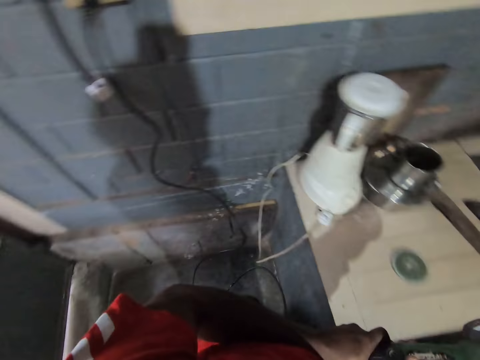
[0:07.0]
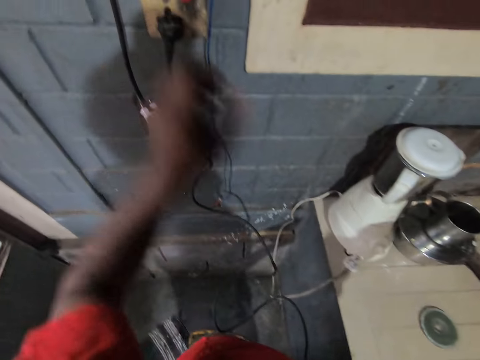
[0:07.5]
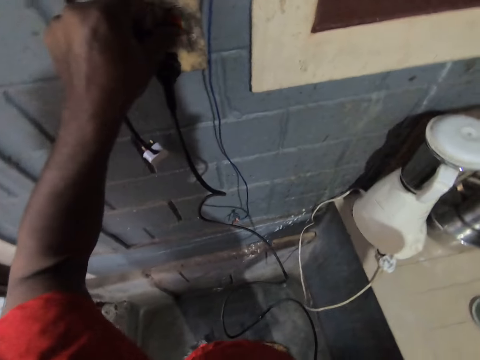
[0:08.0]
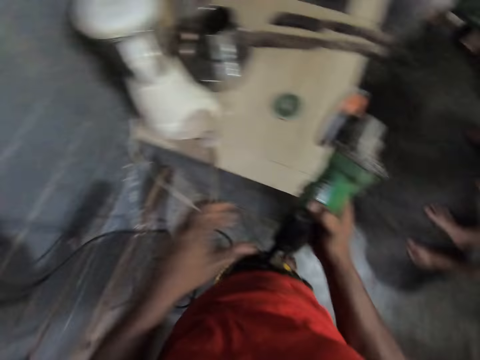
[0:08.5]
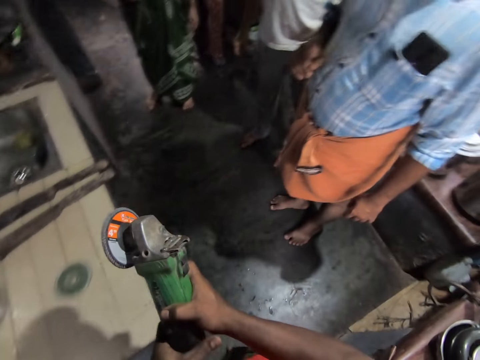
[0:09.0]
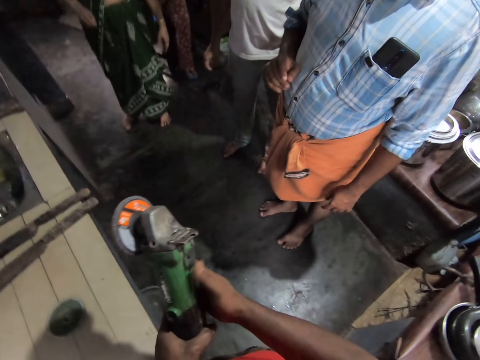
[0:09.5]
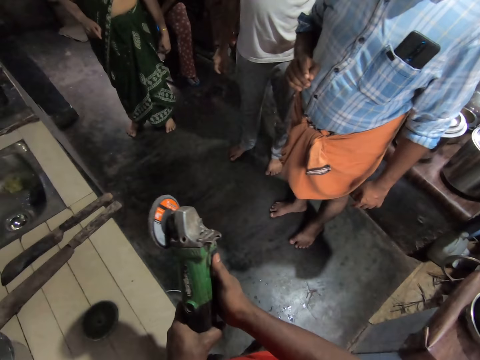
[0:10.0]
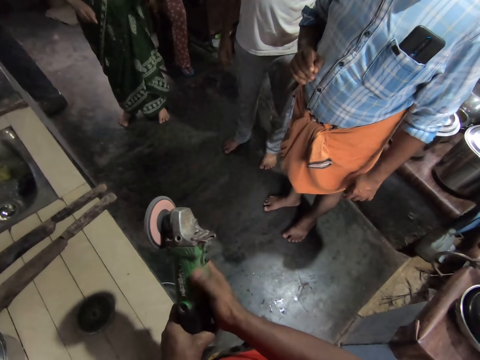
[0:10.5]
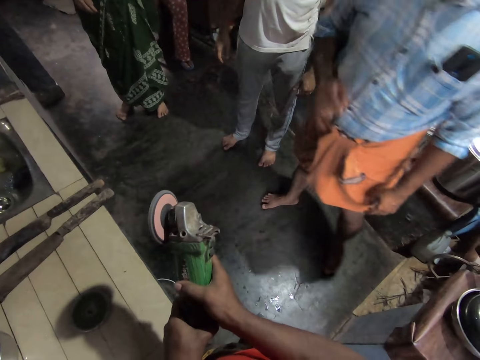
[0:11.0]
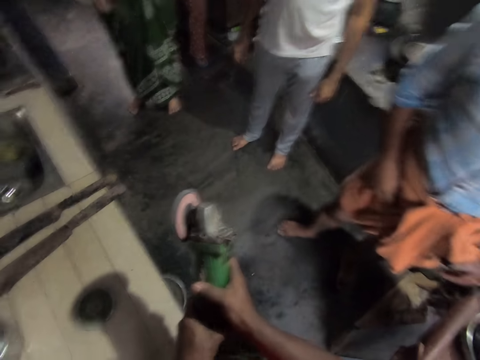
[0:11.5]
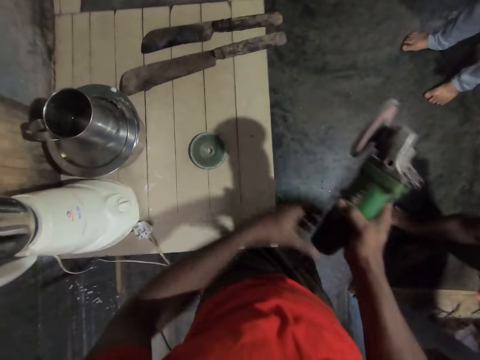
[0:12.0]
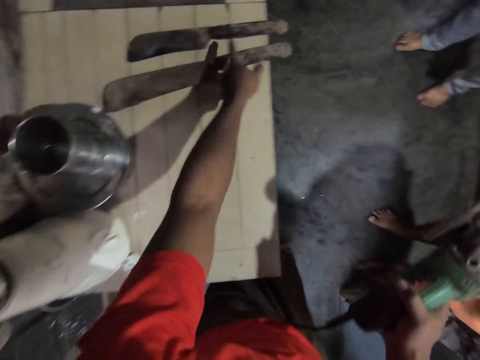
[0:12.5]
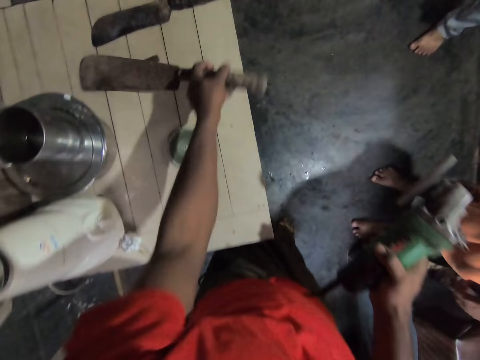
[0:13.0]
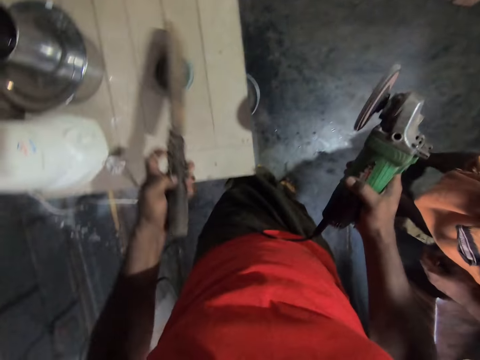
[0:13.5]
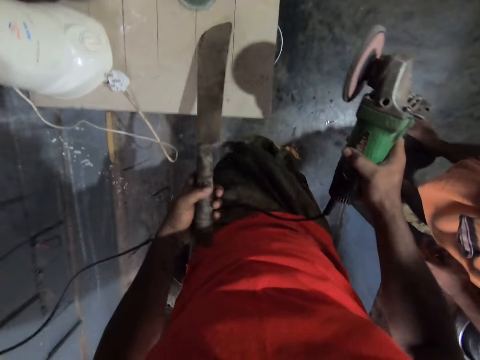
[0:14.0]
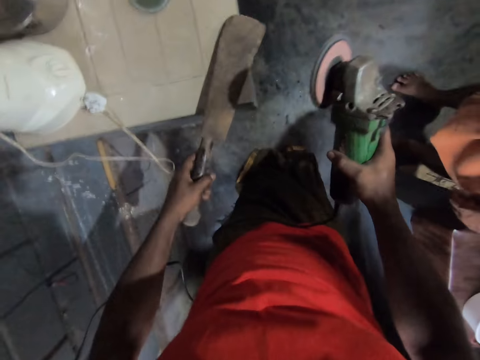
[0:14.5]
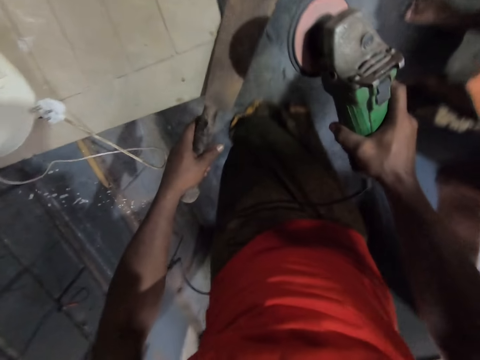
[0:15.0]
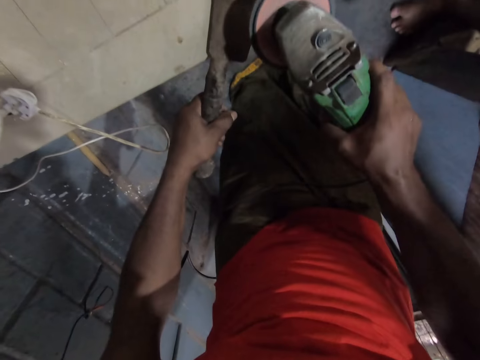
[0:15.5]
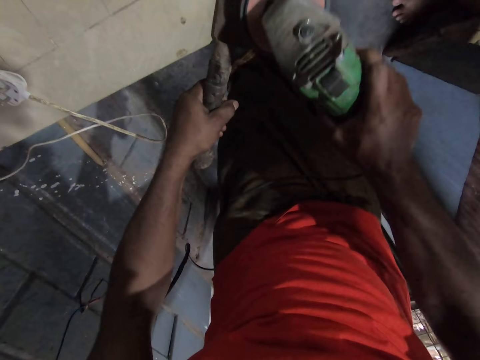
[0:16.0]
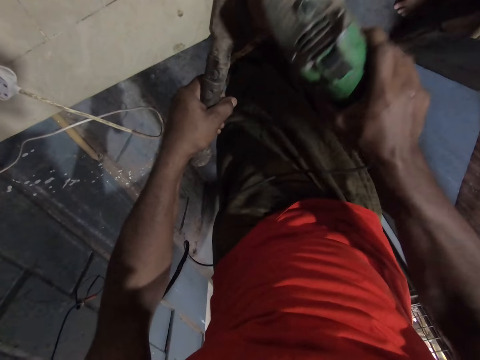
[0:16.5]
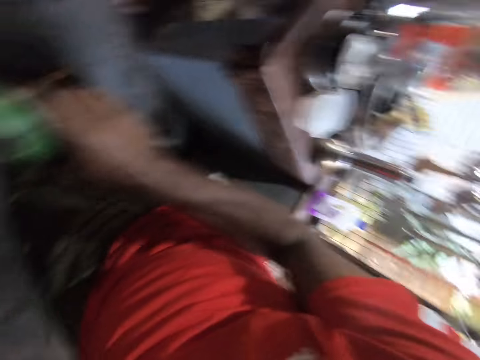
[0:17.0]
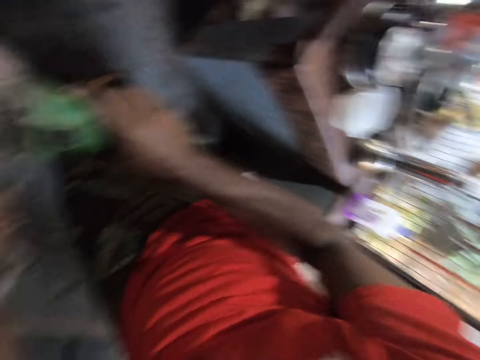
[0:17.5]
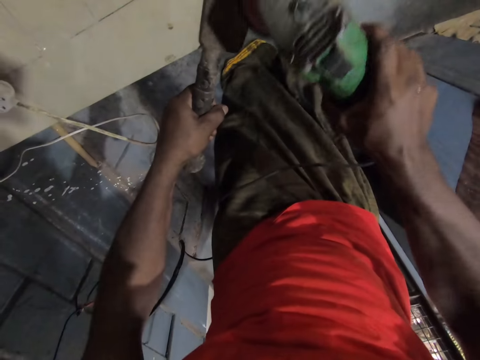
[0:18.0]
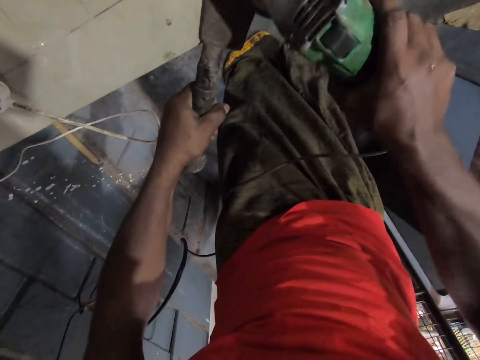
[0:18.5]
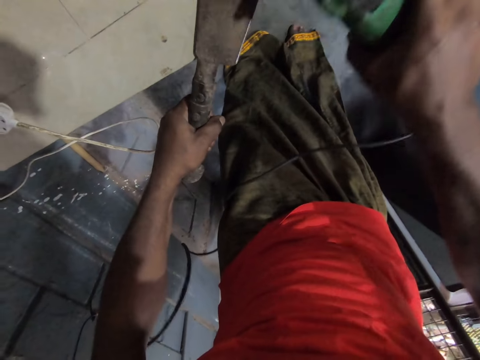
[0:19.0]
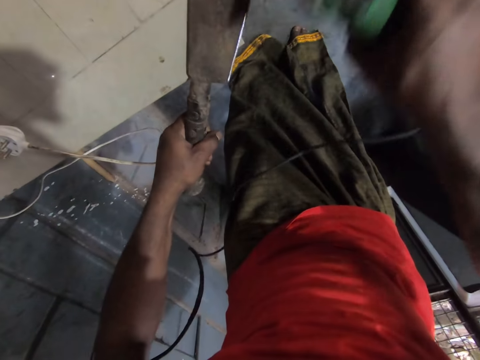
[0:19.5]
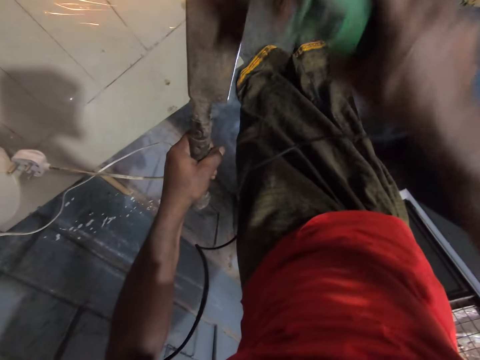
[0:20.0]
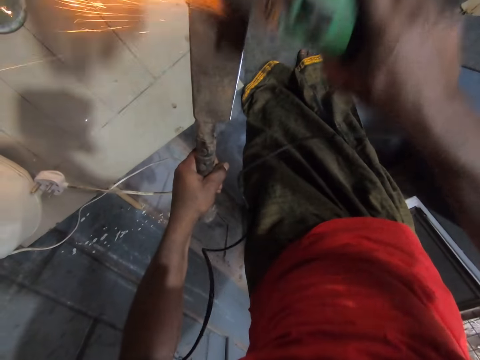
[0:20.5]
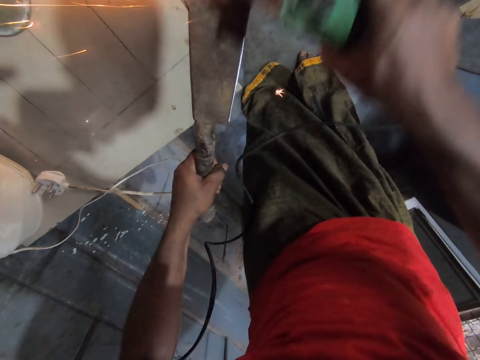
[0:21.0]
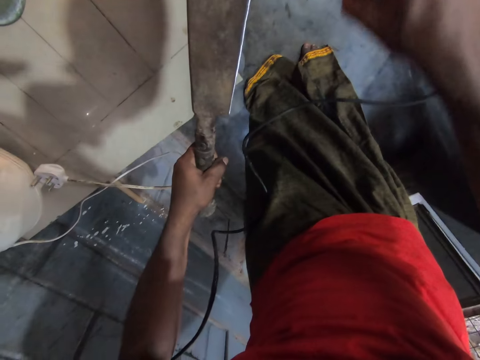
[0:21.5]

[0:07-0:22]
The camera wearer puts on the electric power. They adjust the cable to the socket, start the grinder machine and operate the disc sander. They pick a machete on the table. They grind the machete with a grinder.

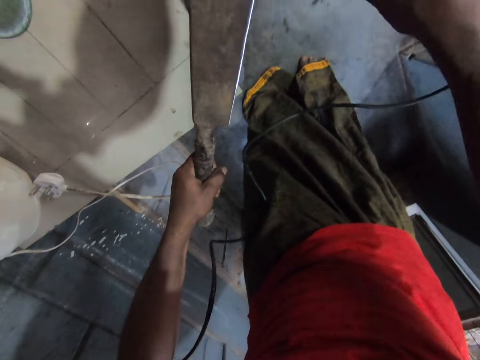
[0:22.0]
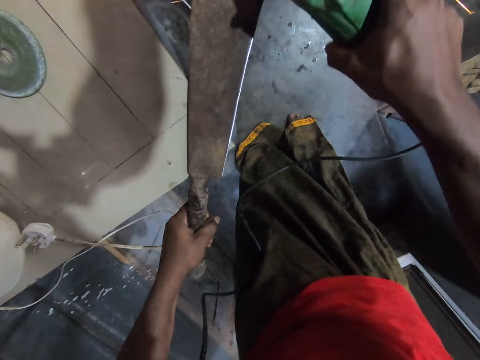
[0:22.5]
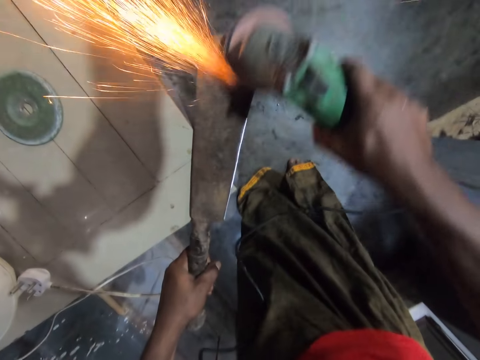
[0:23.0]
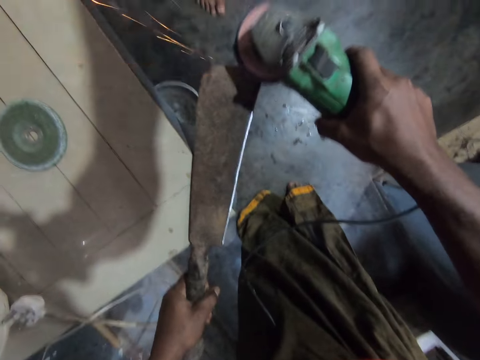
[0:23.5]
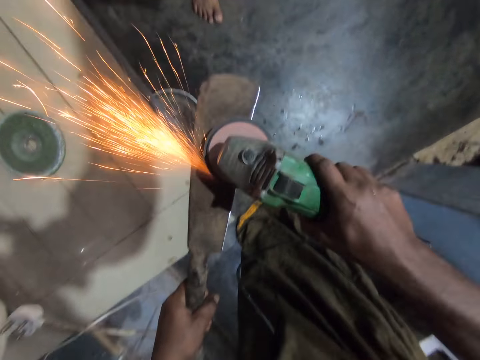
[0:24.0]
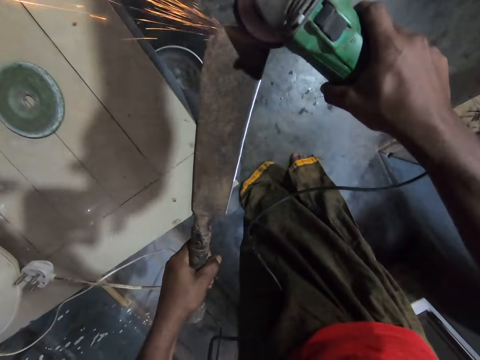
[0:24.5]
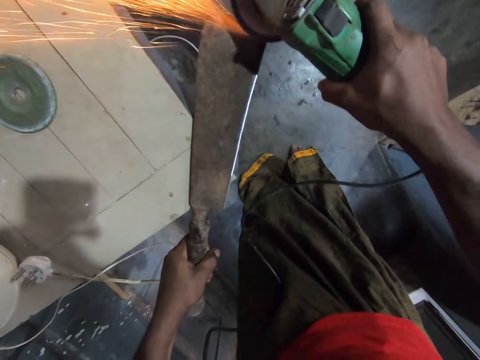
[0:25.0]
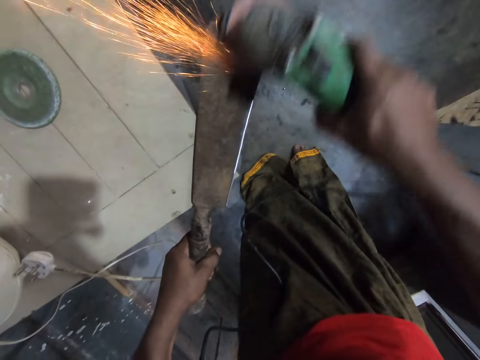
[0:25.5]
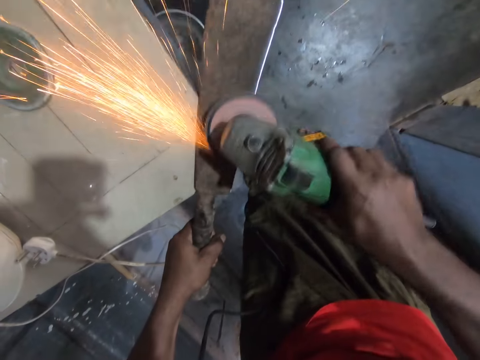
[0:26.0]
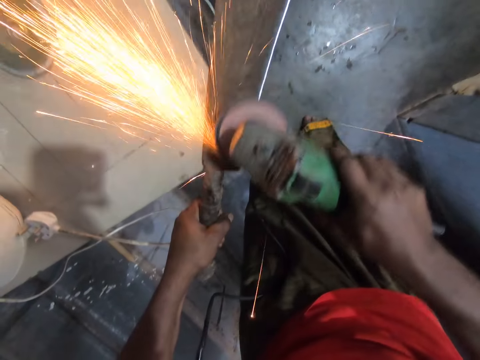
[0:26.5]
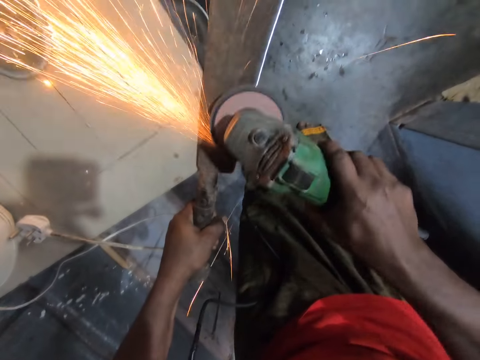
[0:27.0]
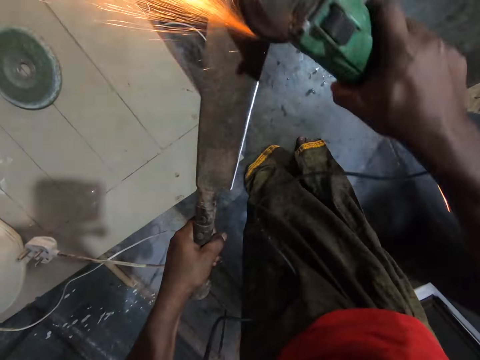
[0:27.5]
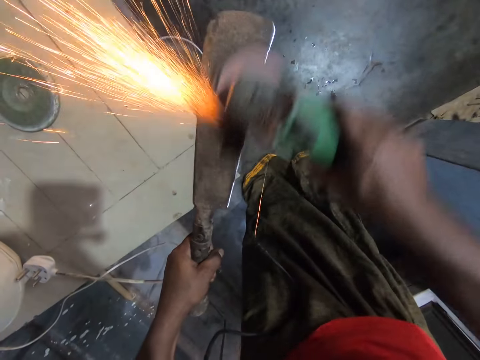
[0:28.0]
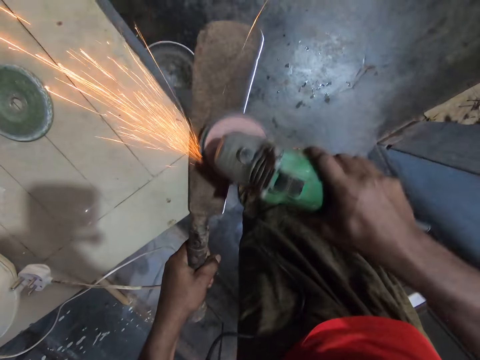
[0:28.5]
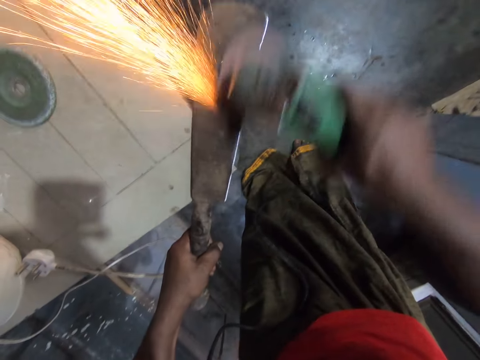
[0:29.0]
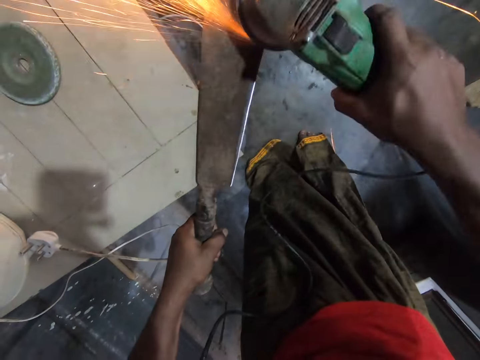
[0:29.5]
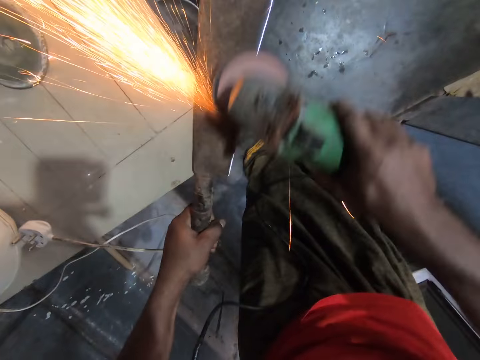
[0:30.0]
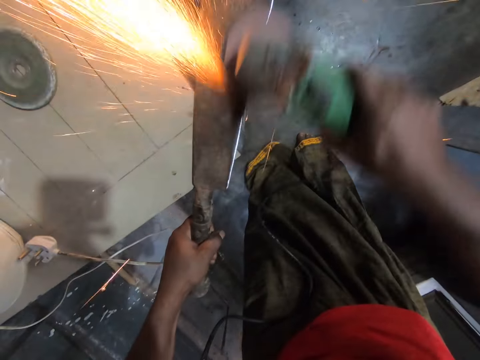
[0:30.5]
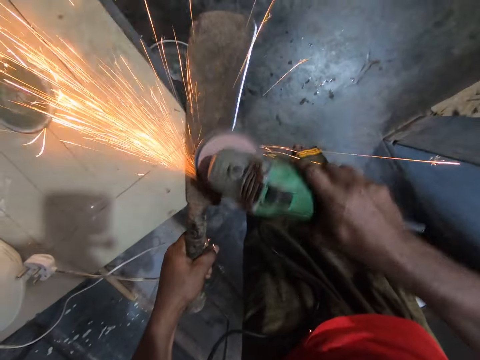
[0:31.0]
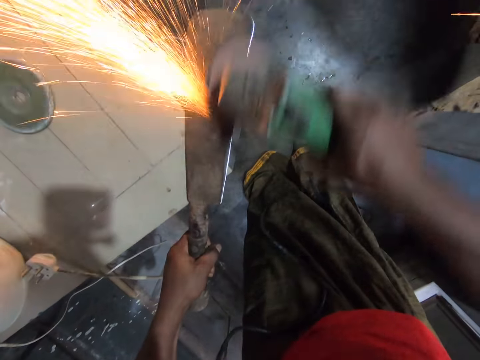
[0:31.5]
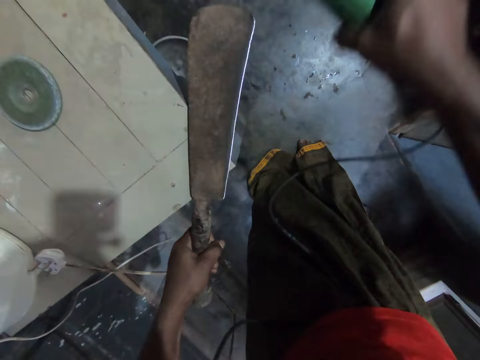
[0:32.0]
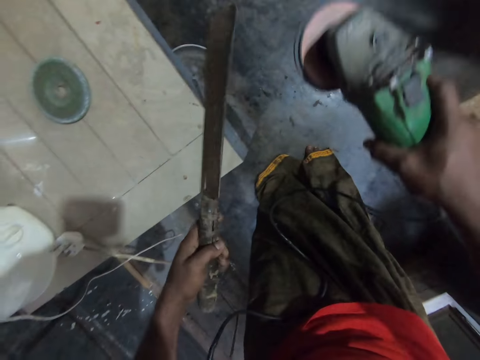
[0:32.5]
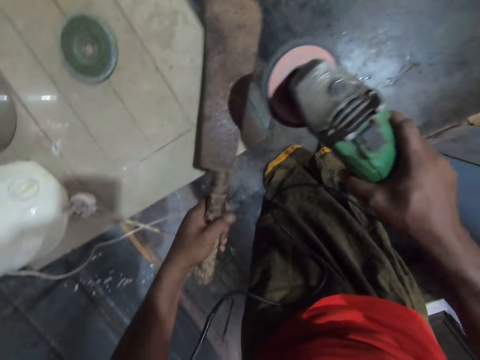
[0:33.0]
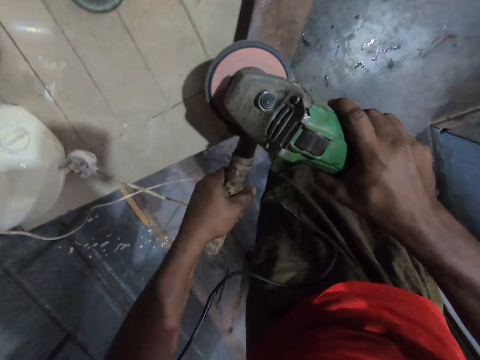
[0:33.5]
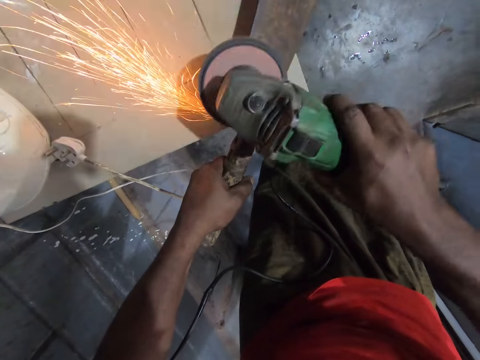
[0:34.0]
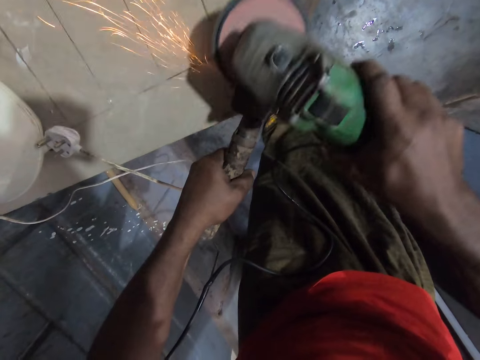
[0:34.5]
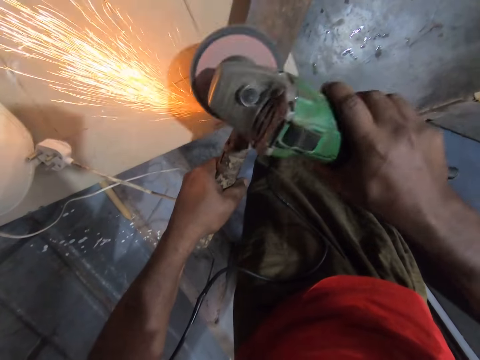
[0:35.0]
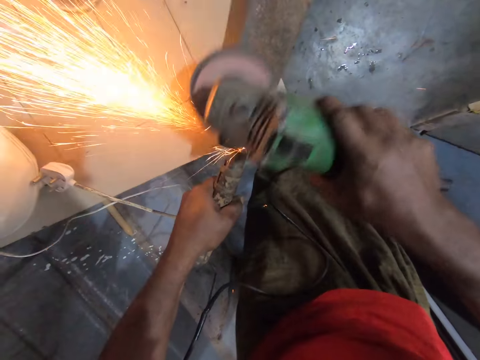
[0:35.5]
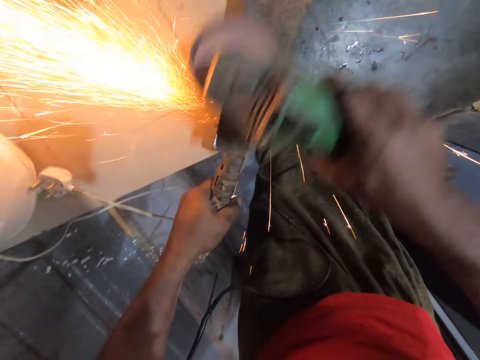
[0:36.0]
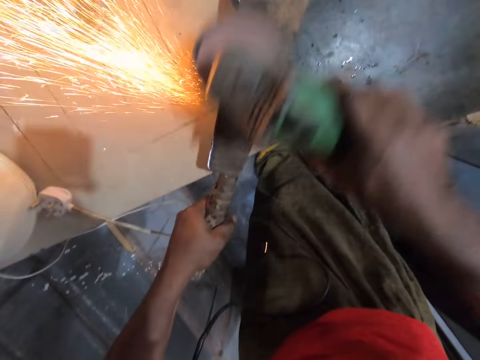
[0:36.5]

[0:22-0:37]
The camera wearer turns the machete on the other side. They grind the machete with a grinder.
